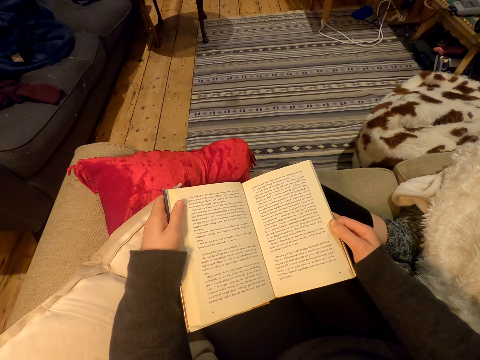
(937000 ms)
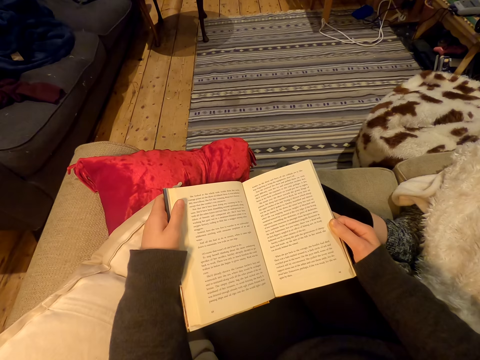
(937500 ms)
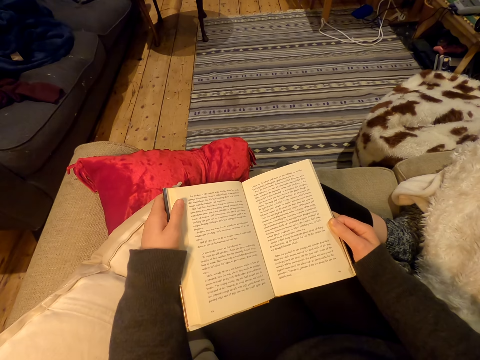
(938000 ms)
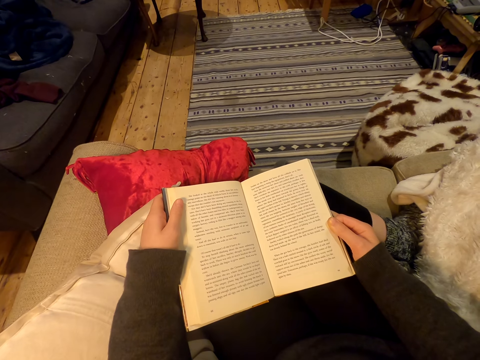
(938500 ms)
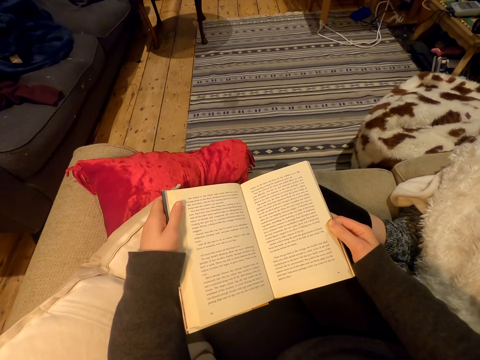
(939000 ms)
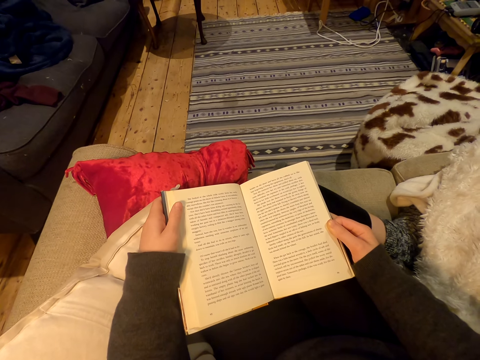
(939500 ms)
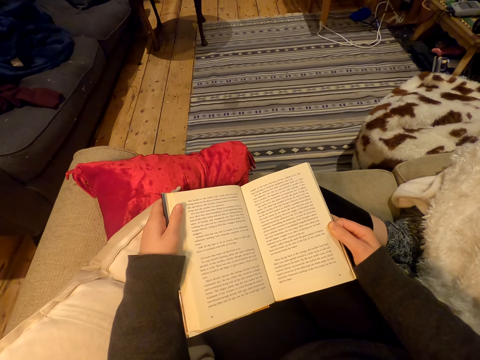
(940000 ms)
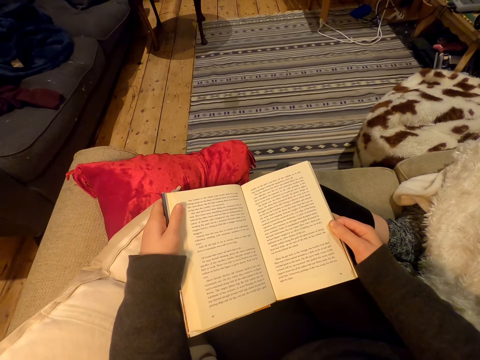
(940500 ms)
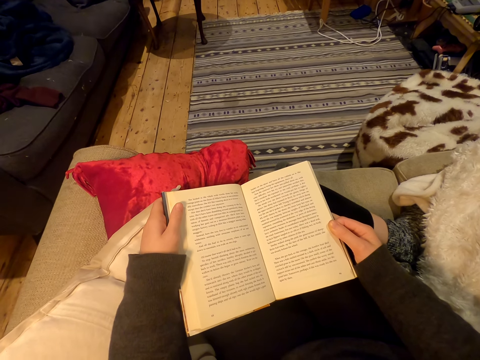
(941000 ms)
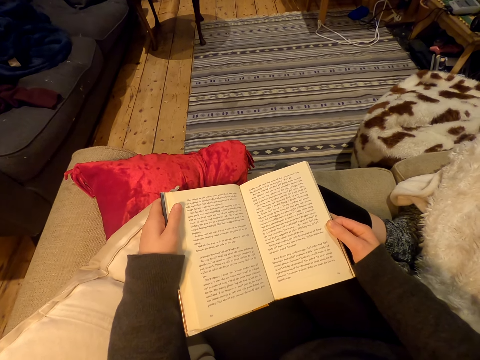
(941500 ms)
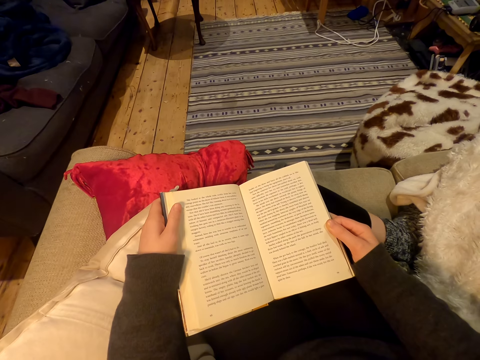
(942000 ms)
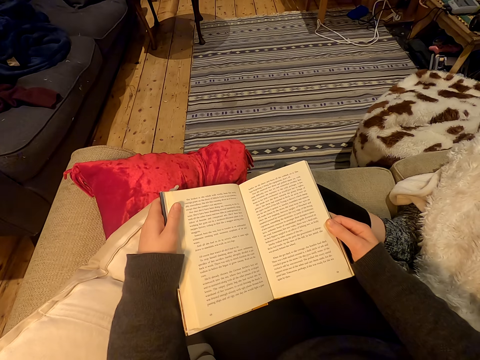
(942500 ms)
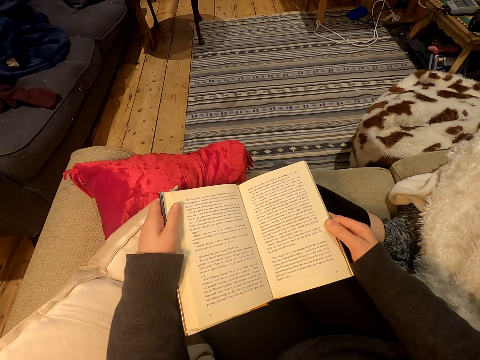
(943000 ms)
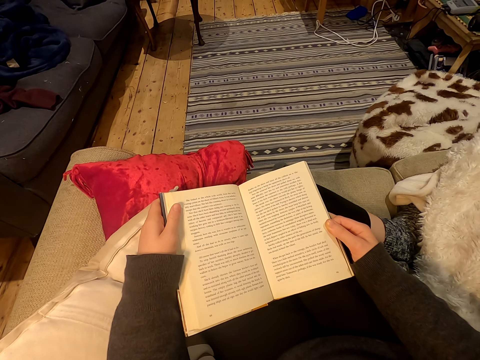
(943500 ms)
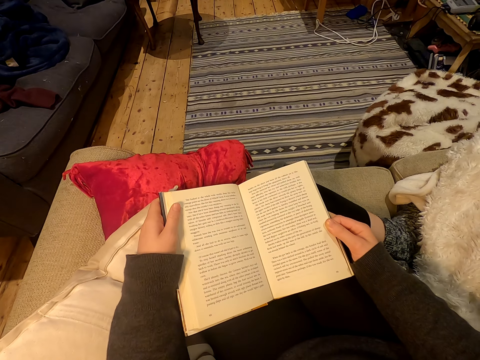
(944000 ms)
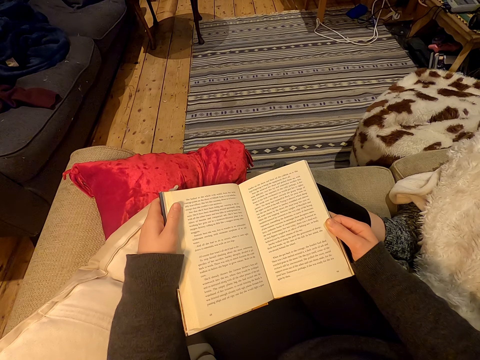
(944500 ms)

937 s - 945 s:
The camera wearer moves a foot.

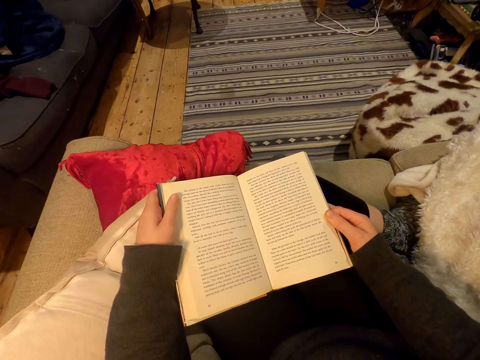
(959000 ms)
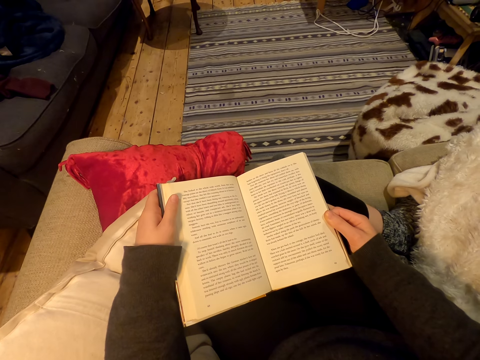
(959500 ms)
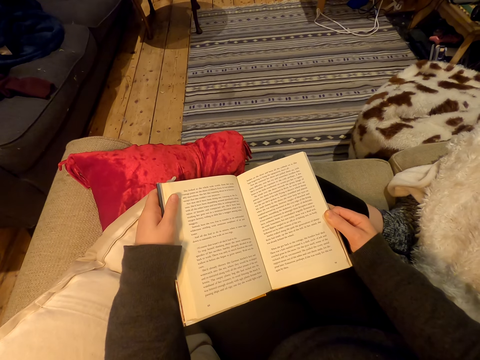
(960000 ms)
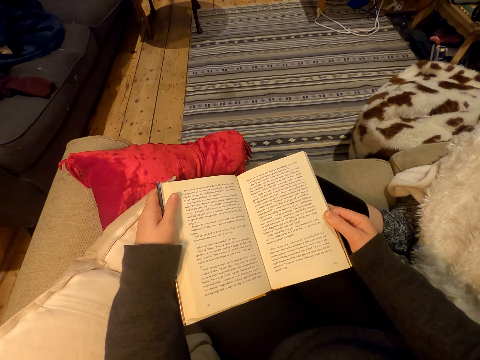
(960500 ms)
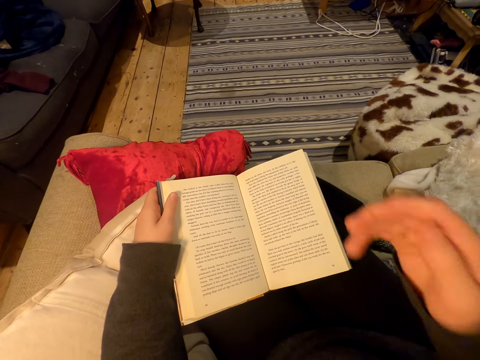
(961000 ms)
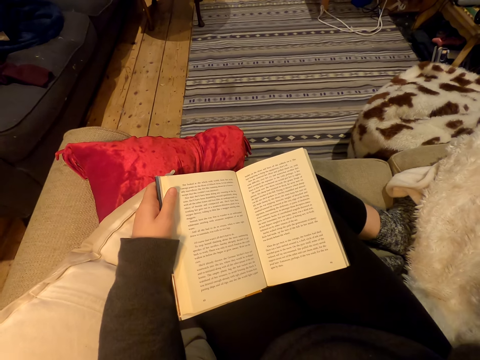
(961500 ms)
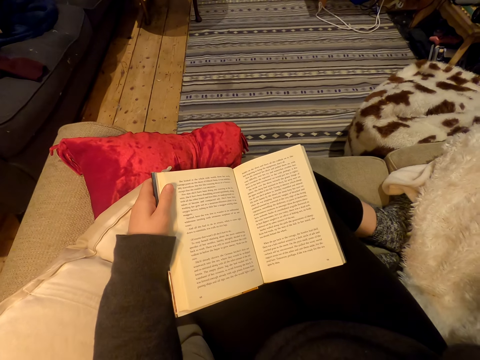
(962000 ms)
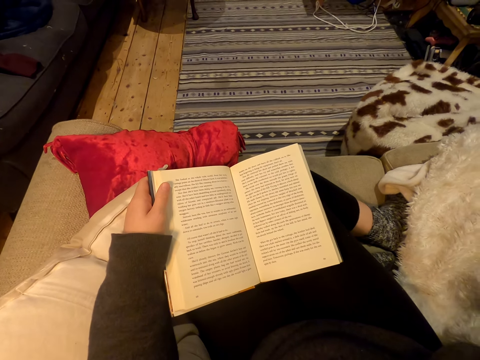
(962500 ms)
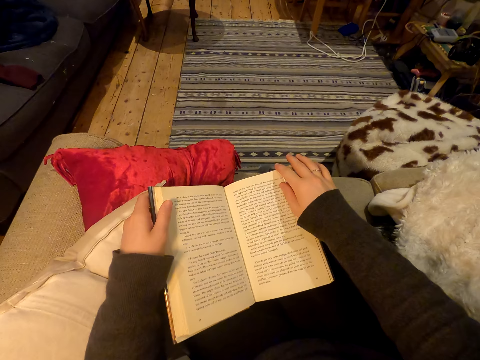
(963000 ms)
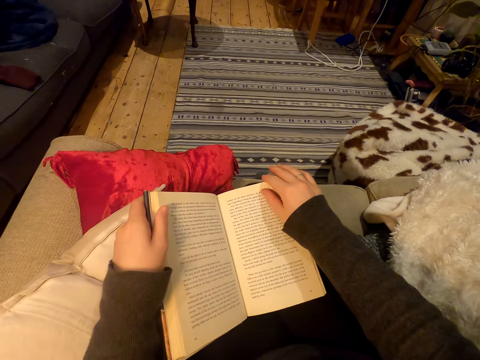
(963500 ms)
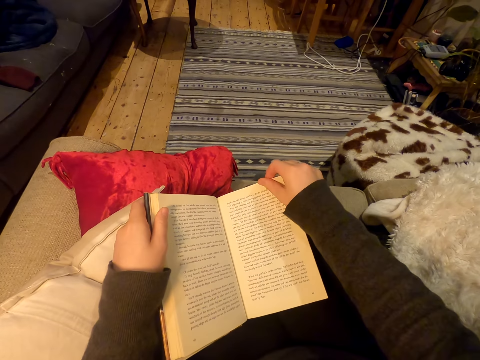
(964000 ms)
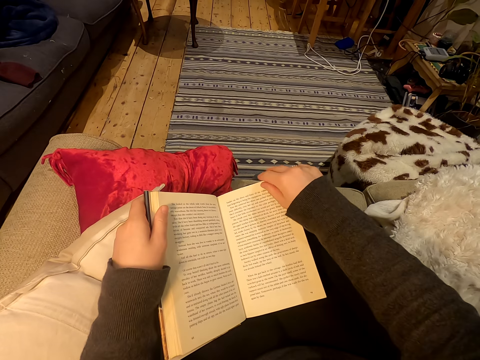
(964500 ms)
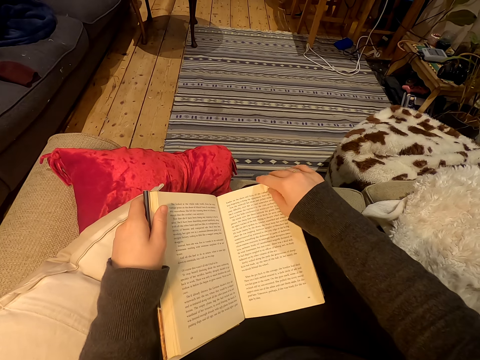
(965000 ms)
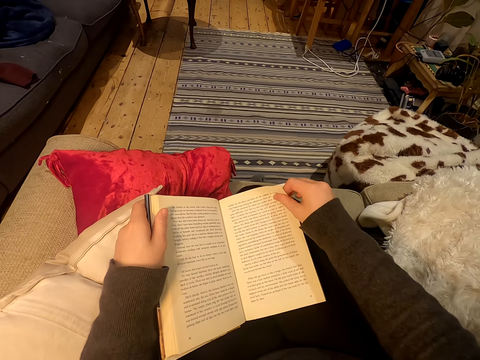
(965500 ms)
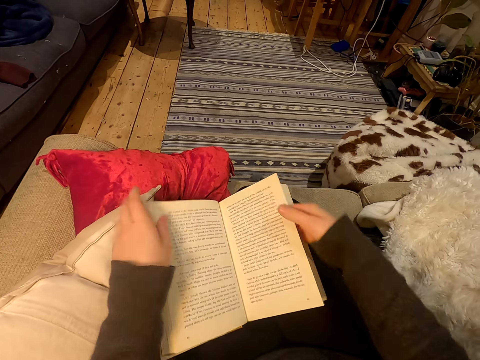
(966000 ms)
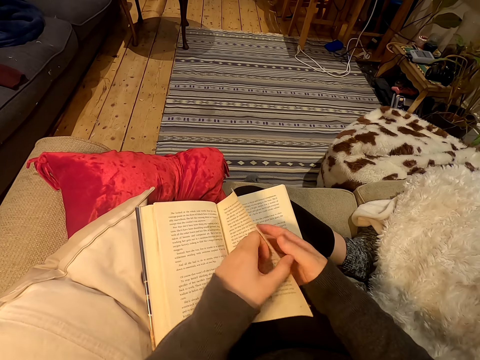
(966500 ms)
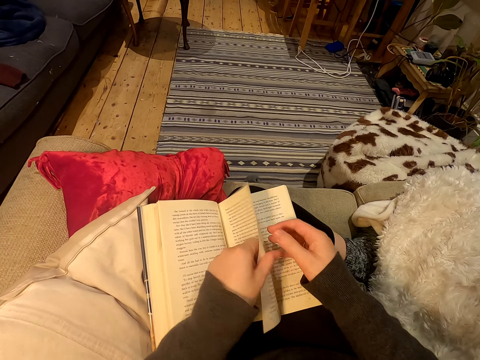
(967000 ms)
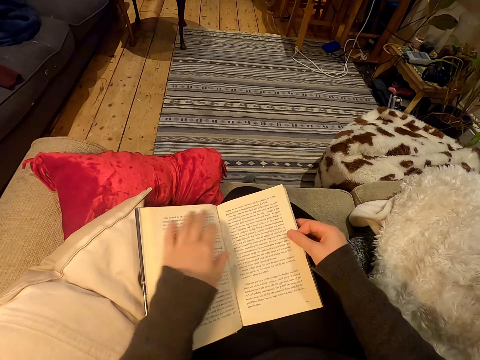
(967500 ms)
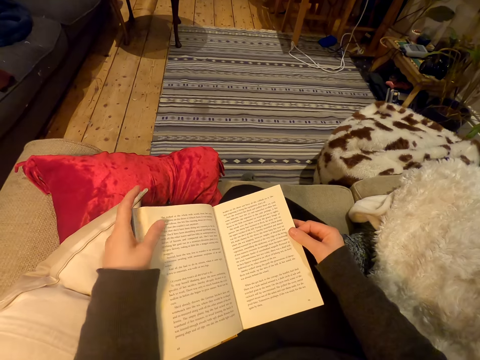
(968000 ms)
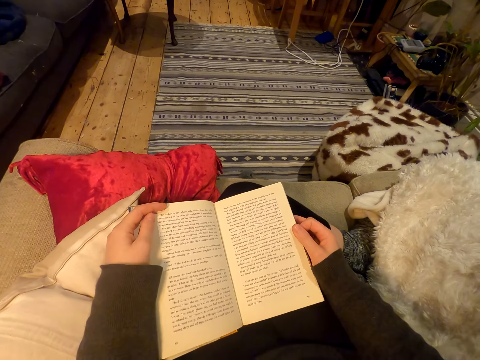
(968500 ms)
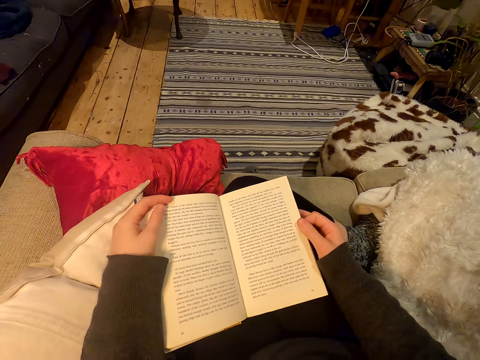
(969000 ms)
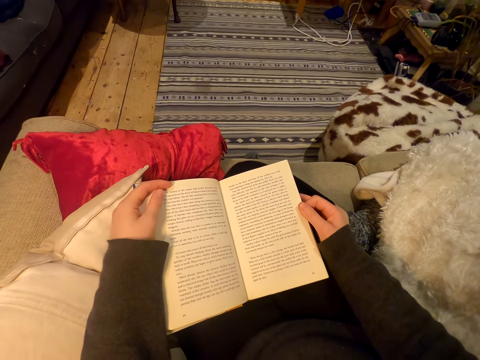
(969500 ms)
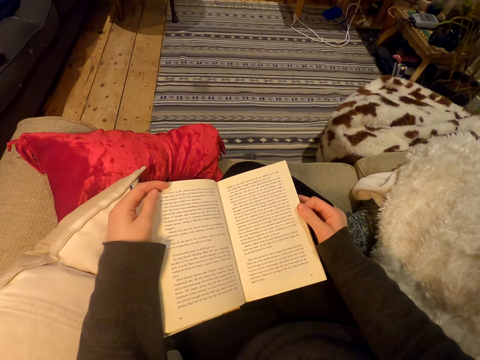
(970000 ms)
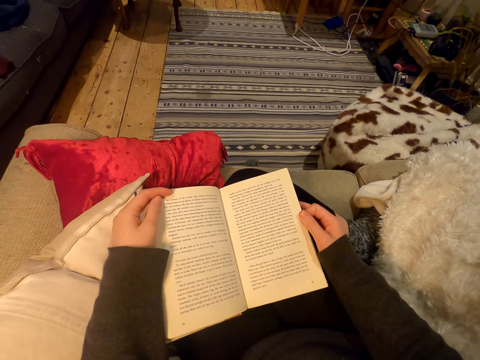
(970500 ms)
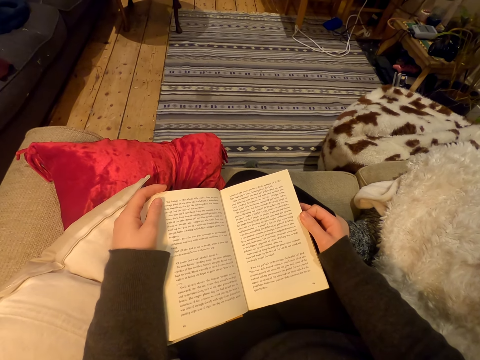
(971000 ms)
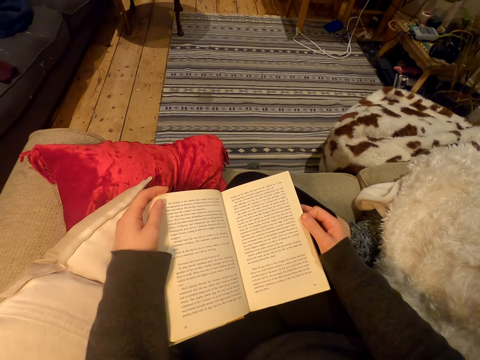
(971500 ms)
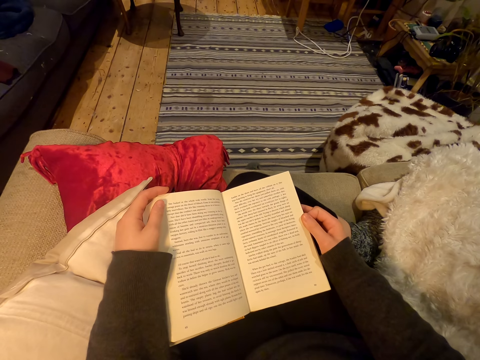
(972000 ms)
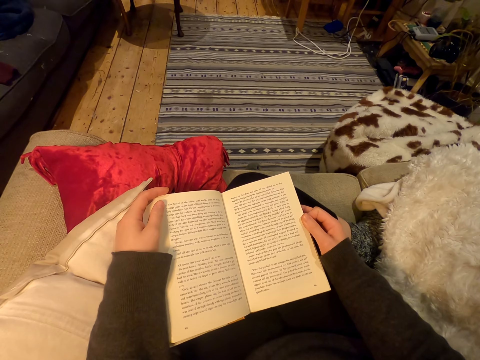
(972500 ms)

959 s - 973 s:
The camera wearer lifts an arm. They lower the arm. They hold a book page. They hold the book.

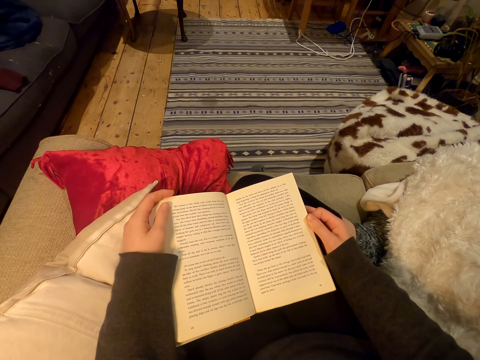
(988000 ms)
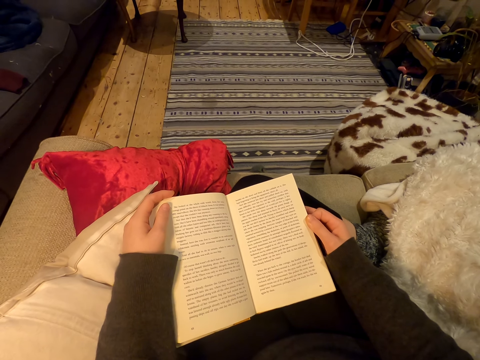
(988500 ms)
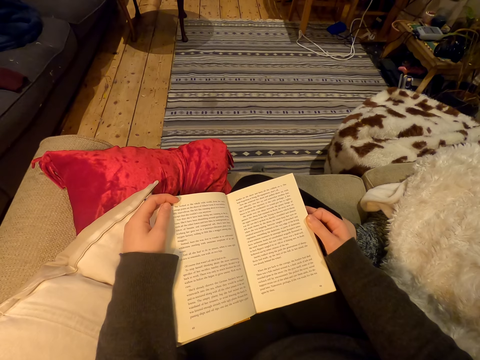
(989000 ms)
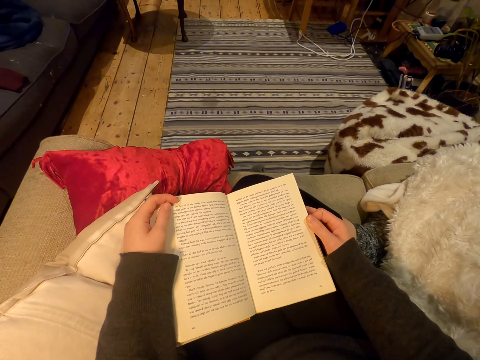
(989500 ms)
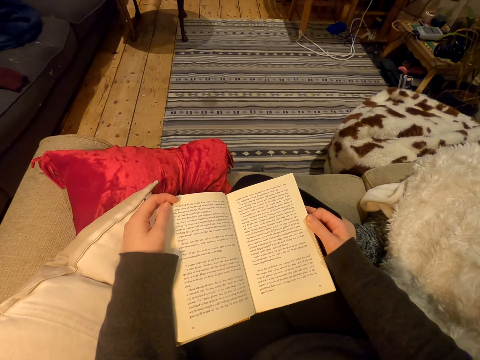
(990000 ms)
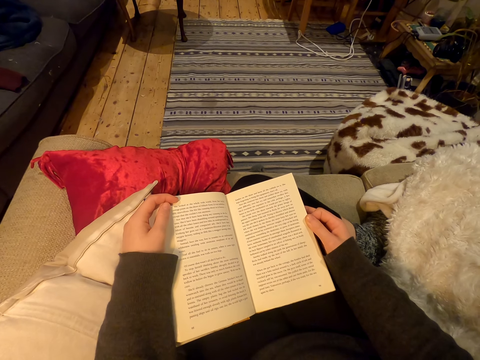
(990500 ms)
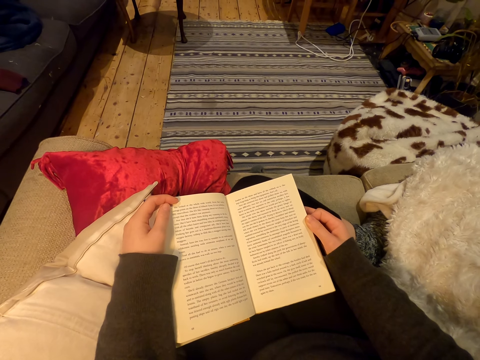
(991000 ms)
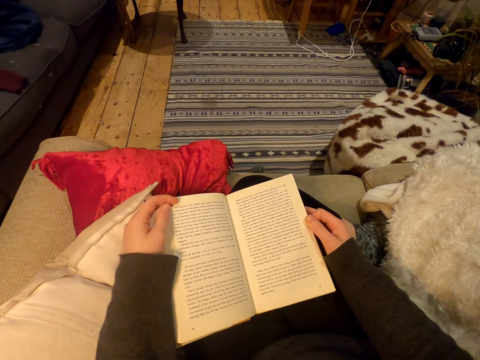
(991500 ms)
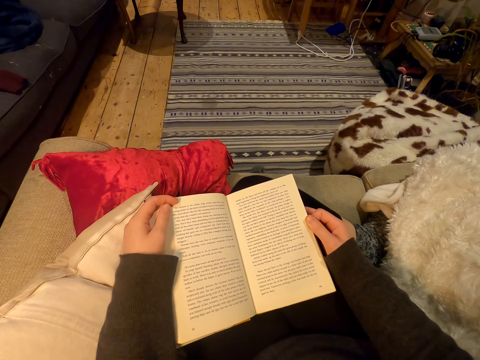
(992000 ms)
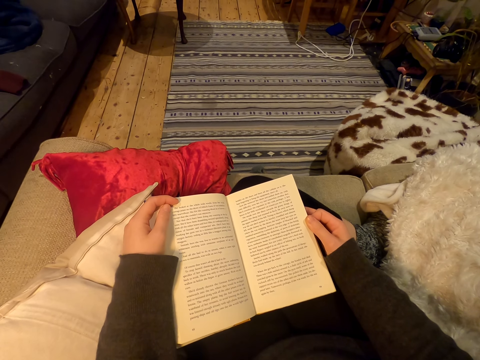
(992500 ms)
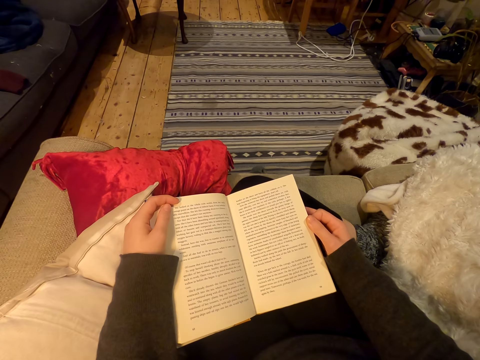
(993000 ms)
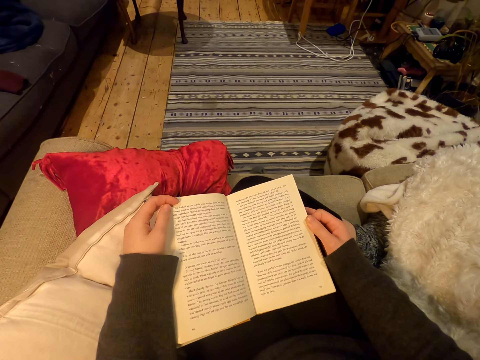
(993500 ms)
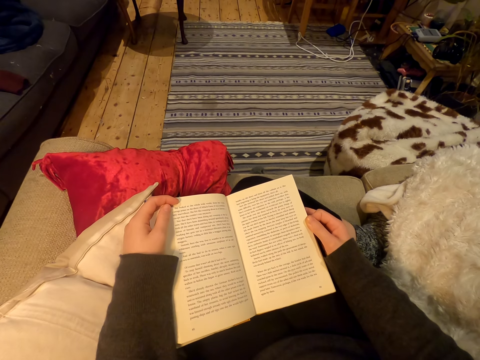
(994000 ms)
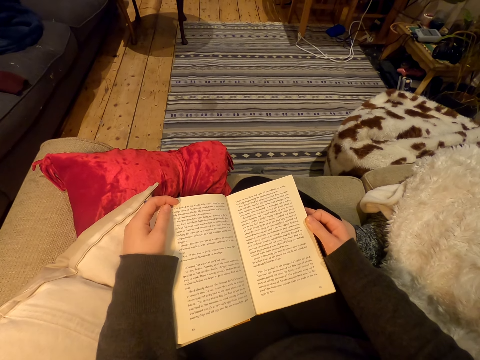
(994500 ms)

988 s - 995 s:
The camera wearer moves a finger.
